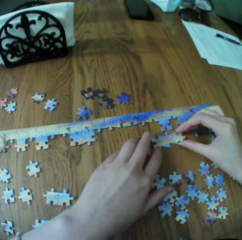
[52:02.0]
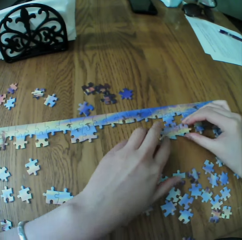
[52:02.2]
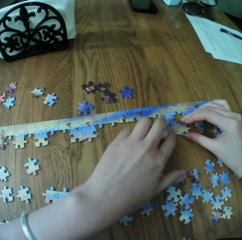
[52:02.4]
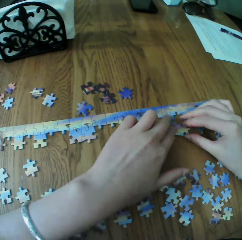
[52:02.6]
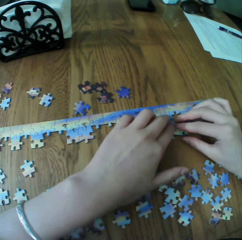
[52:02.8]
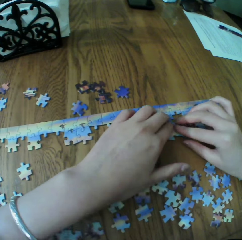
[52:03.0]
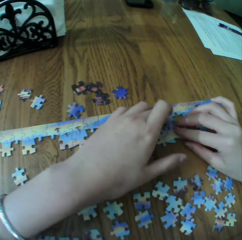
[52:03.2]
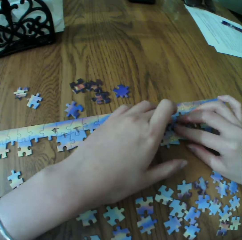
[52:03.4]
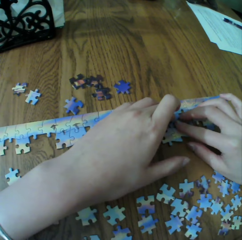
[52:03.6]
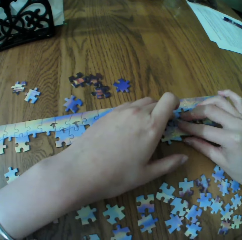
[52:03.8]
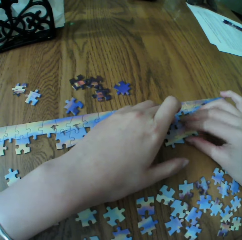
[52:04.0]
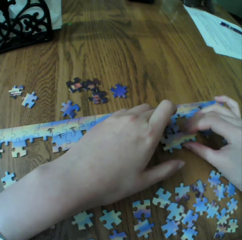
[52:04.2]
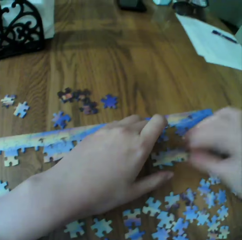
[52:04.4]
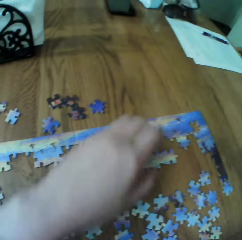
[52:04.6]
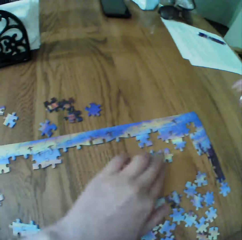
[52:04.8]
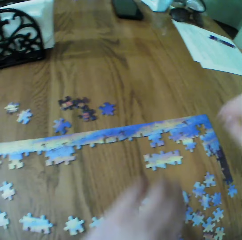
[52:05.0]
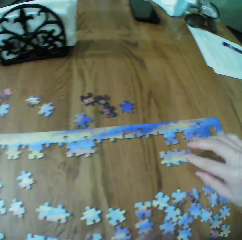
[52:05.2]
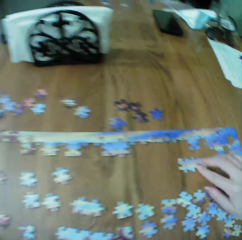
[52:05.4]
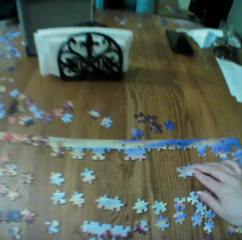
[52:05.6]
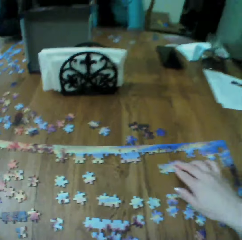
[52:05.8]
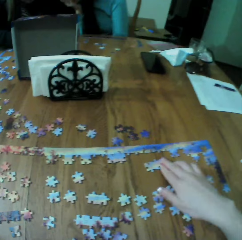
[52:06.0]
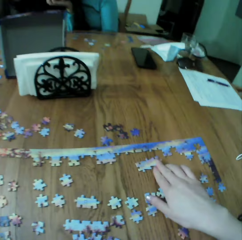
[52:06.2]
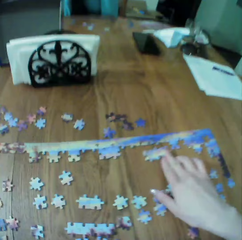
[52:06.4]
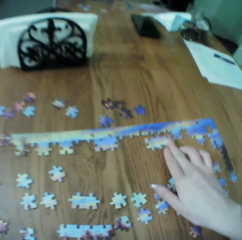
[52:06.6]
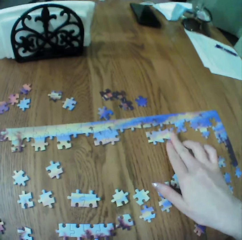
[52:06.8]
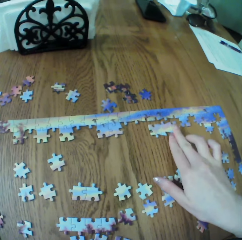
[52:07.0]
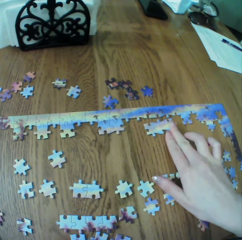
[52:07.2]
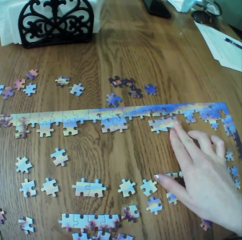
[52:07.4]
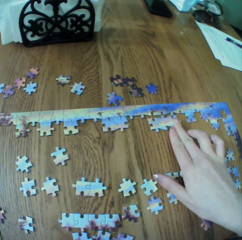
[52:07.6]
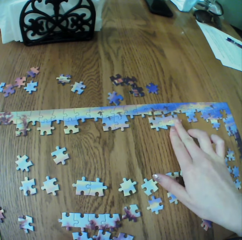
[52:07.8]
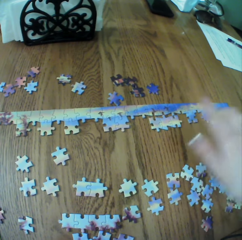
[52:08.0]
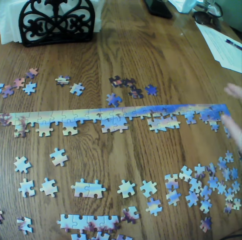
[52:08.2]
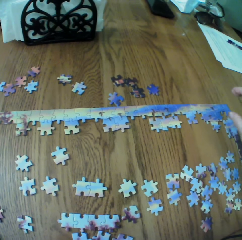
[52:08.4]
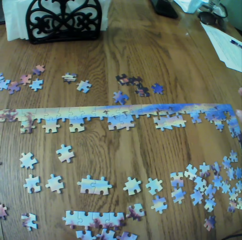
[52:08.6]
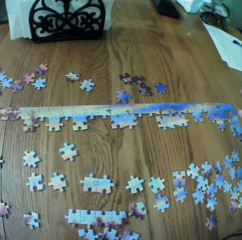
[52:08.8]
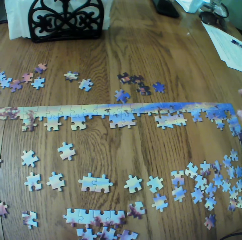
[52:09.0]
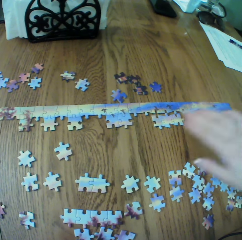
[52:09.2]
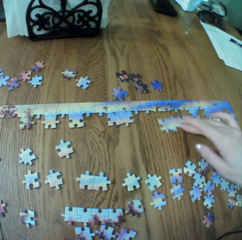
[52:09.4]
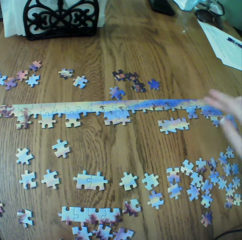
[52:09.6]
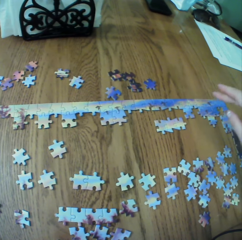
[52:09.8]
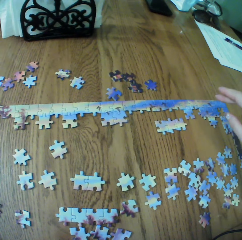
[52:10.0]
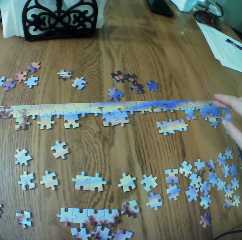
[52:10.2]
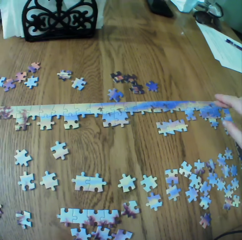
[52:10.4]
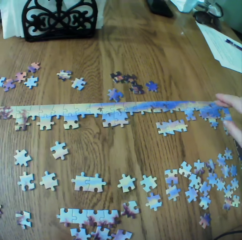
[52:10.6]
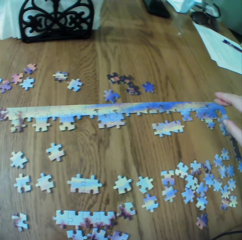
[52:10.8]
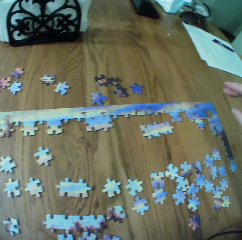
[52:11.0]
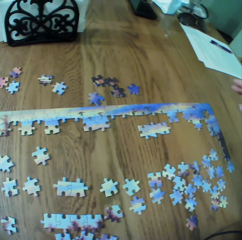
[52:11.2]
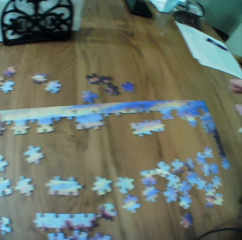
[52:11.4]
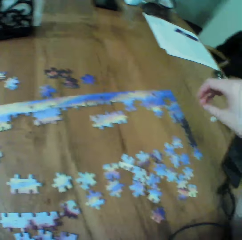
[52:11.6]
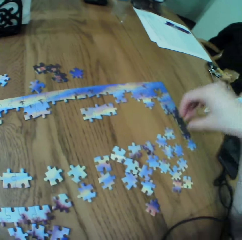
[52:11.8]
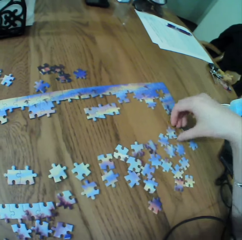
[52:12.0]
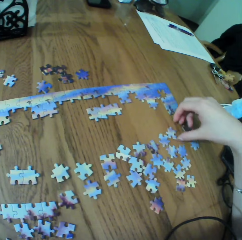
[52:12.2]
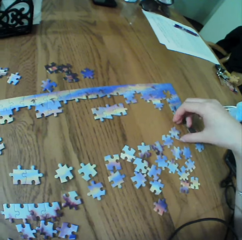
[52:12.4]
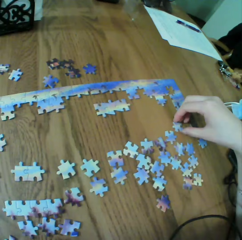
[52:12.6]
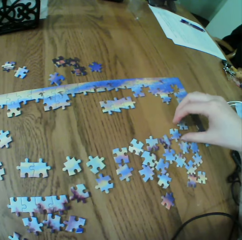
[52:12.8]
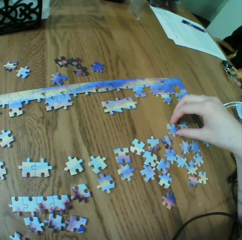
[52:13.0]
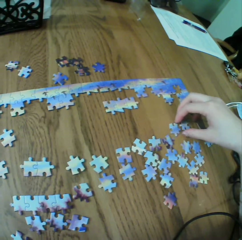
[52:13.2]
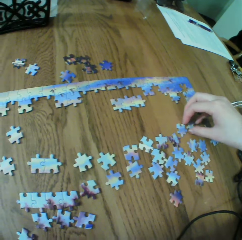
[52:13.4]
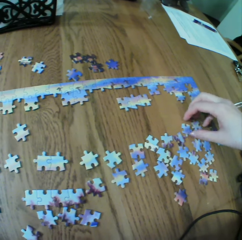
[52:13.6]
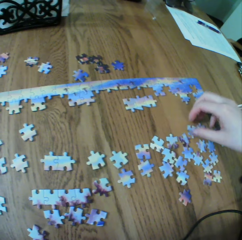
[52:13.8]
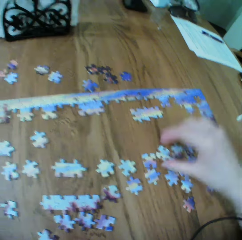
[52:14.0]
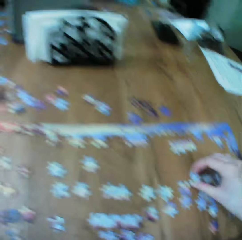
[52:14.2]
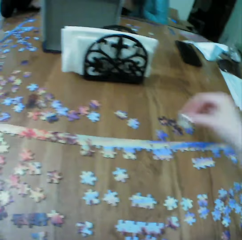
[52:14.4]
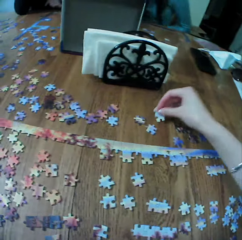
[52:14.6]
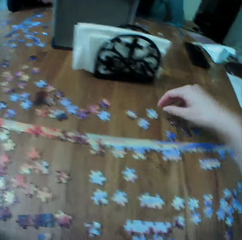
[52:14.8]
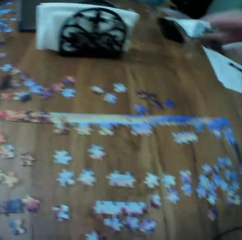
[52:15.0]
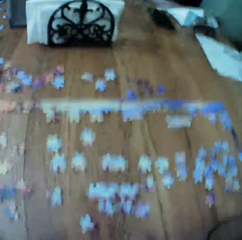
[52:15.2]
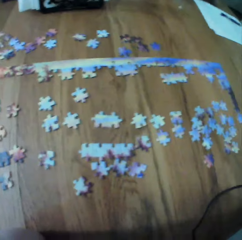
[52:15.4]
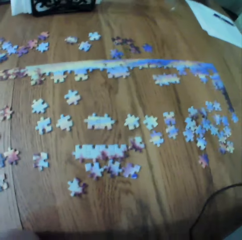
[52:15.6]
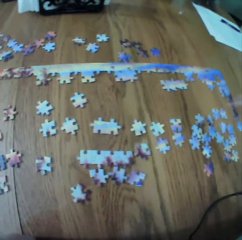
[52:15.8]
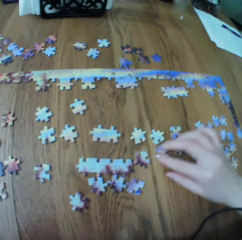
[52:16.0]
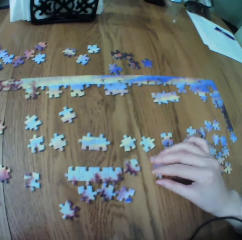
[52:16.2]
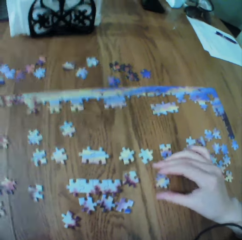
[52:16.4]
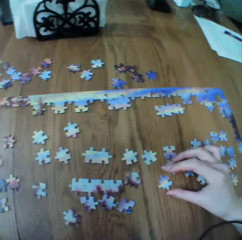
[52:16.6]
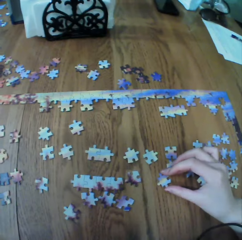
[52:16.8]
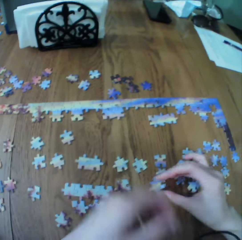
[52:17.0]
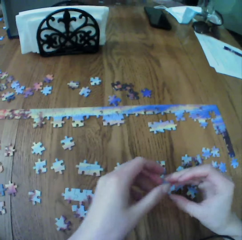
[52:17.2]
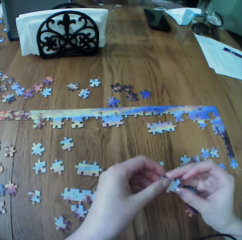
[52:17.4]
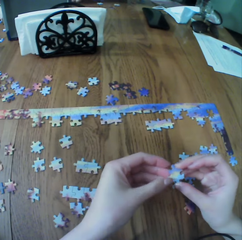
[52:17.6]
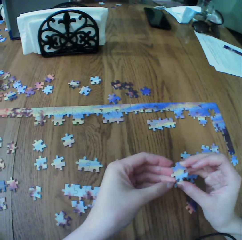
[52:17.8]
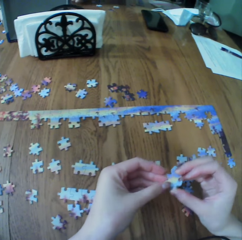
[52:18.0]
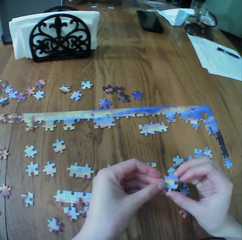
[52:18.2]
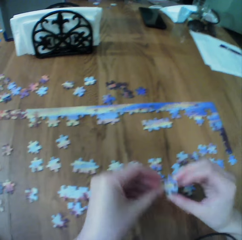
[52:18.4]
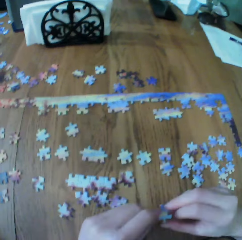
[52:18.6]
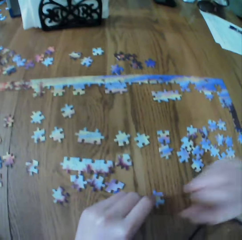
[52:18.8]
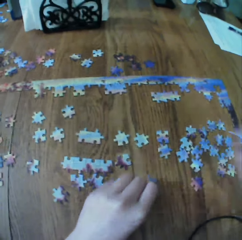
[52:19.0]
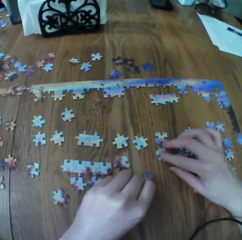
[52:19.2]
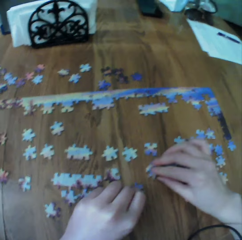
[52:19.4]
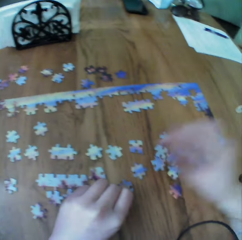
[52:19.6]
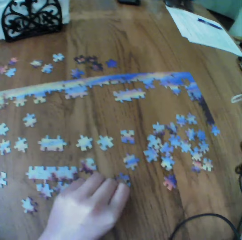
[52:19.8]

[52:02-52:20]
The camera wearer arranges the puzzle. They look at the jigsaw, and assemble the jigsaw puzzle. They touch the puzzle.

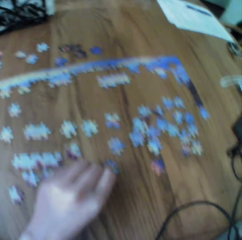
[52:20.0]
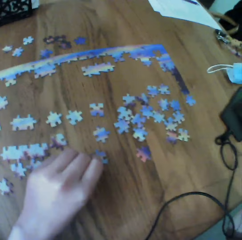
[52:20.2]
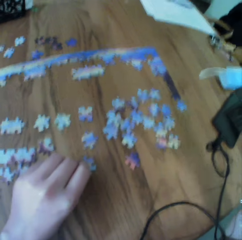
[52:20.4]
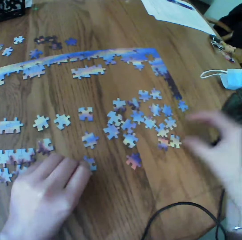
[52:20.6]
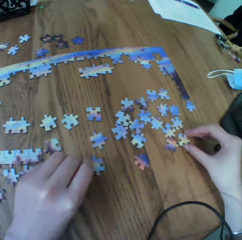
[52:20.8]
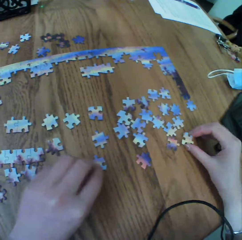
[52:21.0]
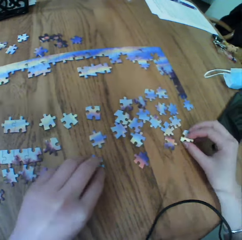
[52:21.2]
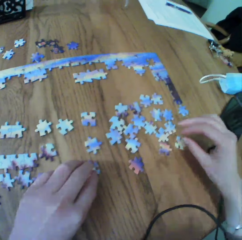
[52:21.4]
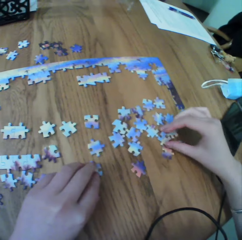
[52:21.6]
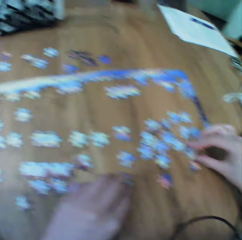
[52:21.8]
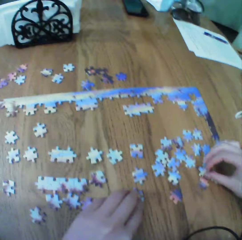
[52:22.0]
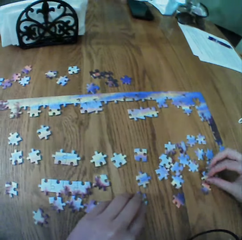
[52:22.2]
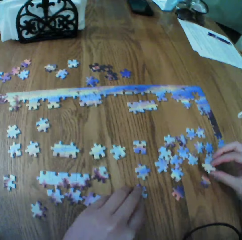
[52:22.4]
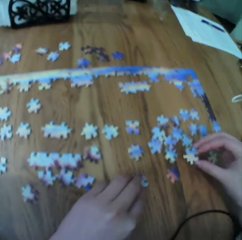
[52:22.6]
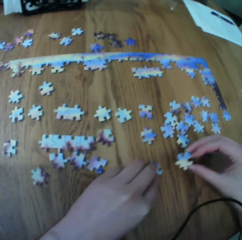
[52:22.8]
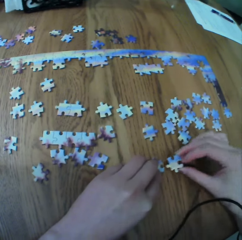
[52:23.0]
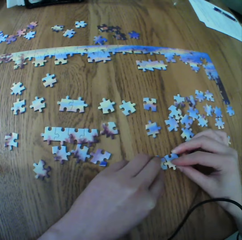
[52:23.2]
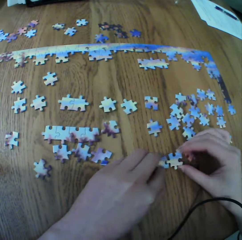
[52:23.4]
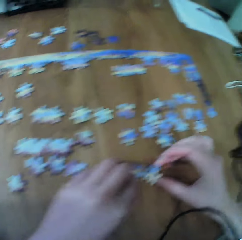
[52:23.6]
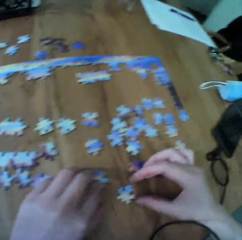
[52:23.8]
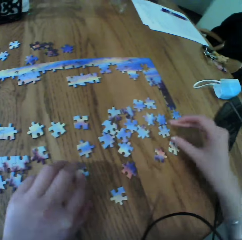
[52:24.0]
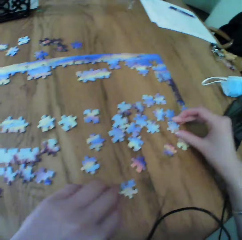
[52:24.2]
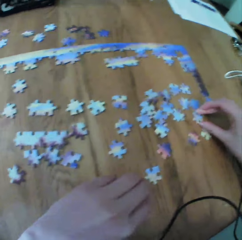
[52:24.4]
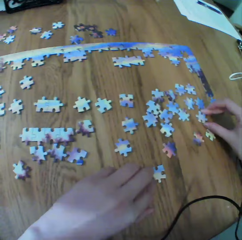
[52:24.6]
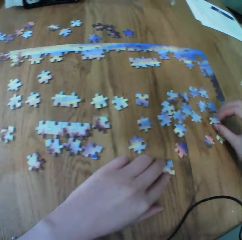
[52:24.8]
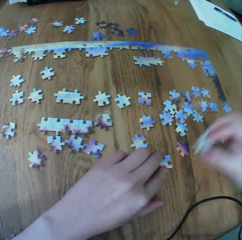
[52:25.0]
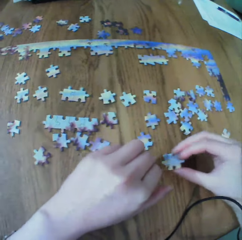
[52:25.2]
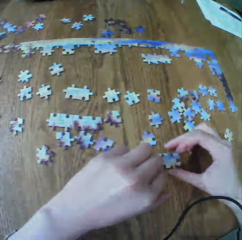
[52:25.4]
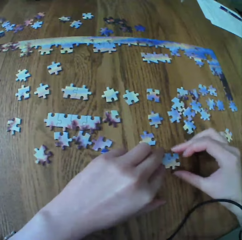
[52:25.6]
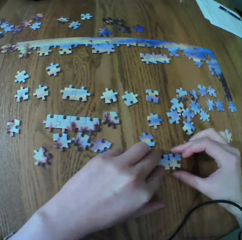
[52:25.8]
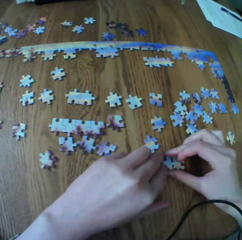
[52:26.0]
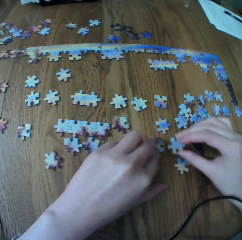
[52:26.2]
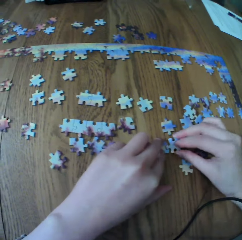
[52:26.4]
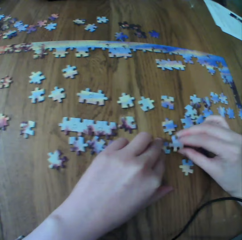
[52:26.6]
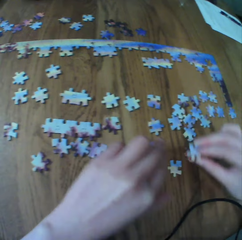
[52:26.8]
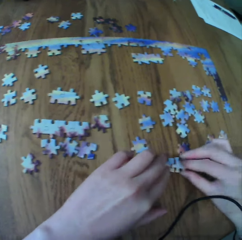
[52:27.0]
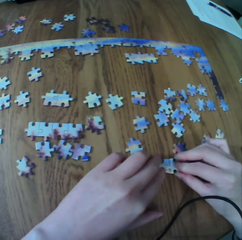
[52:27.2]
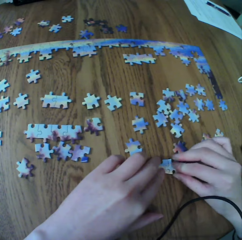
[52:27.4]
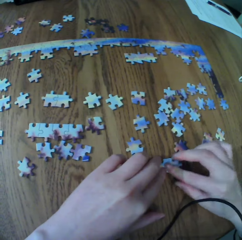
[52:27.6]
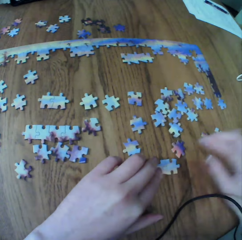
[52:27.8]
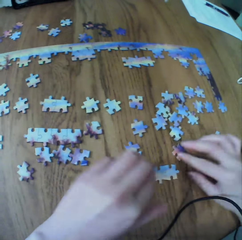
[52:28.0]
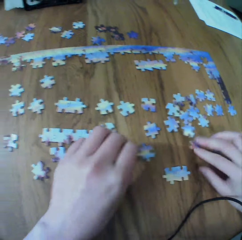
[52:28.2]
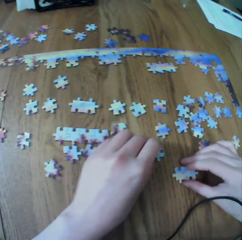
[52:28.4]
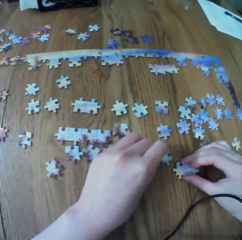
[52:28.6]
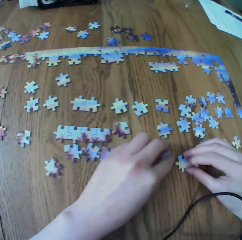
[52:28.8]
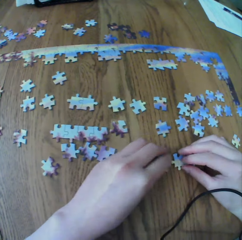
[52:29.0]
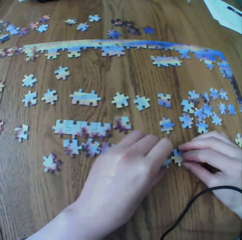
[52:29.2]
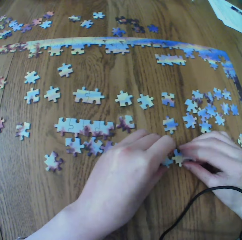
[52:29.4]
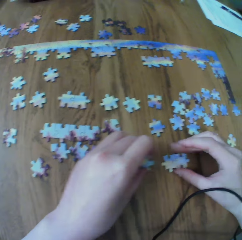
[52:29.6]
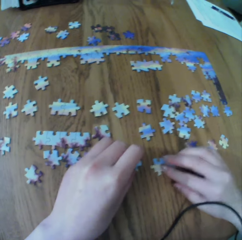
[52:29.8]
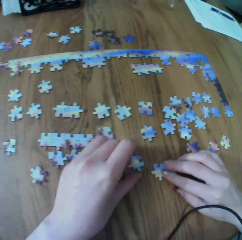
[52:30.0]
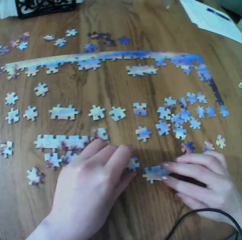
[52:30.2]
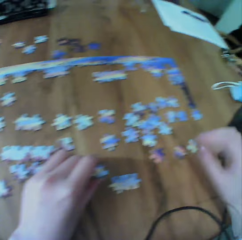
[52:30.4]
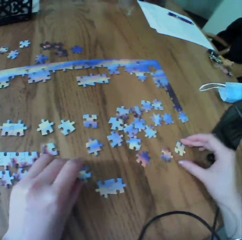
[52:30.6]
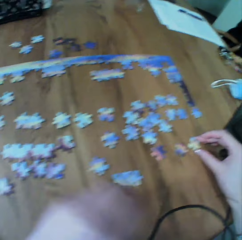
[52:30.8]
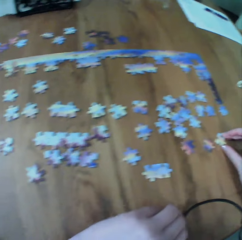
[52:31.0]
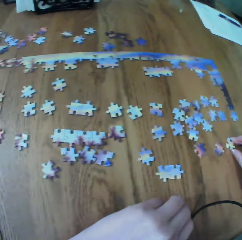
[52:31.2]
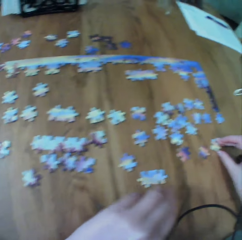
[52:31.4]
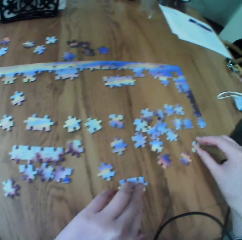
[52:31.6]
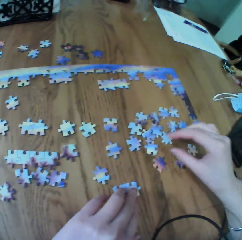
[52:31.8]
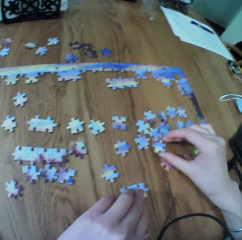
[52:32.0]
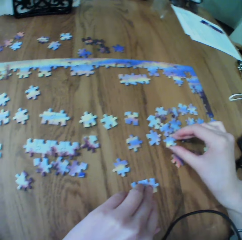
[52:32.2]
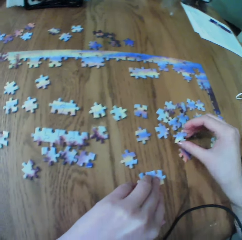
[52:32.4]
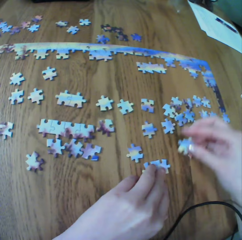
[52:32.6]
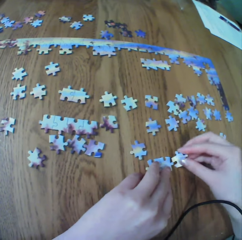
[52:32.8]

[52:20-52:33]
The camera wearer arranges the puzzle. They touch the puzzle.
